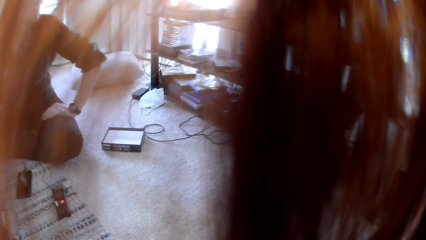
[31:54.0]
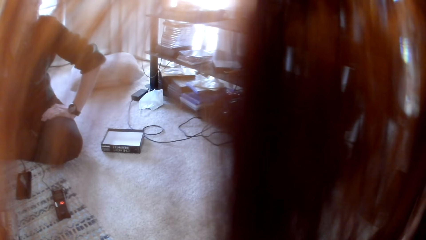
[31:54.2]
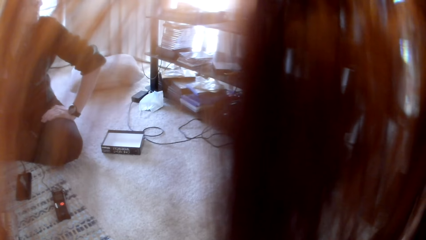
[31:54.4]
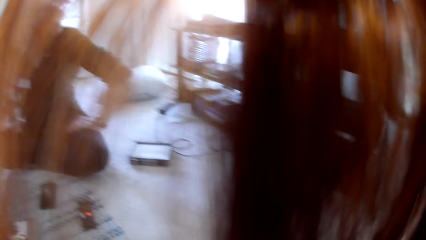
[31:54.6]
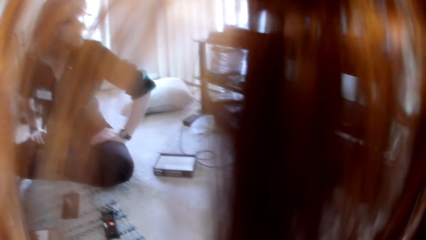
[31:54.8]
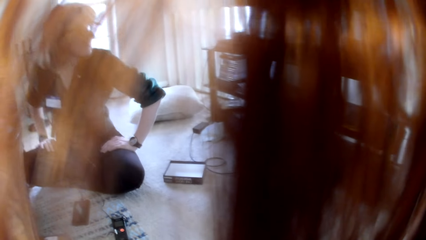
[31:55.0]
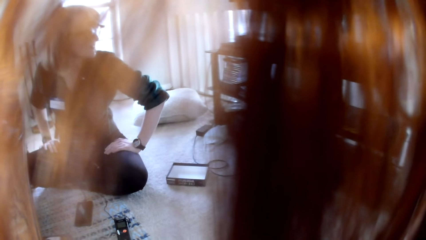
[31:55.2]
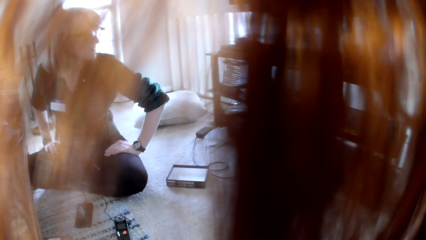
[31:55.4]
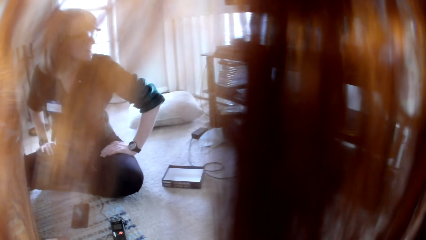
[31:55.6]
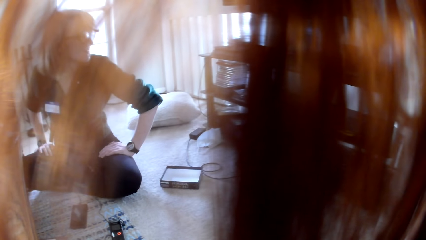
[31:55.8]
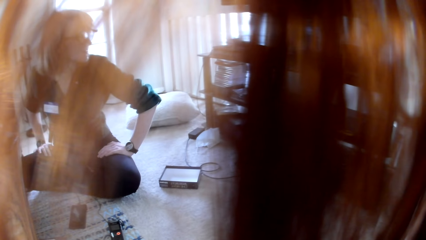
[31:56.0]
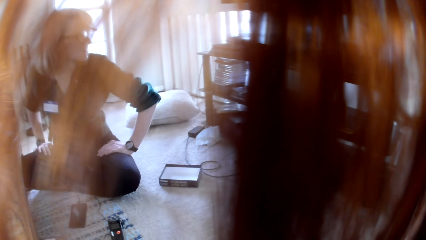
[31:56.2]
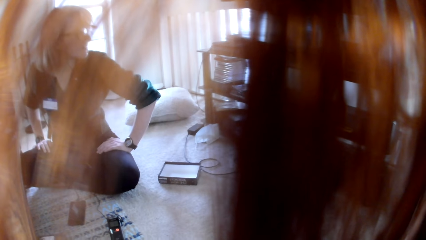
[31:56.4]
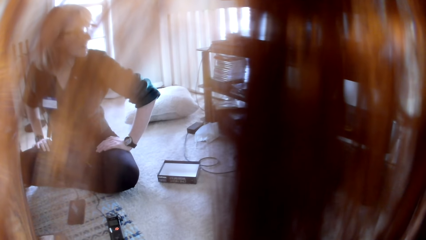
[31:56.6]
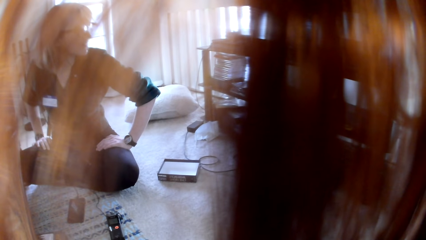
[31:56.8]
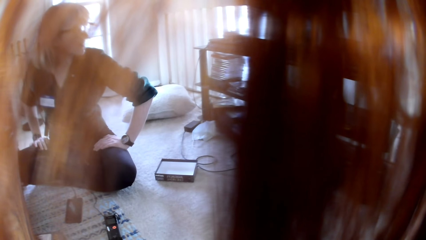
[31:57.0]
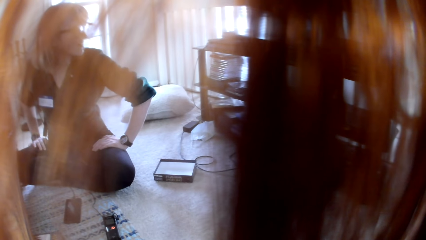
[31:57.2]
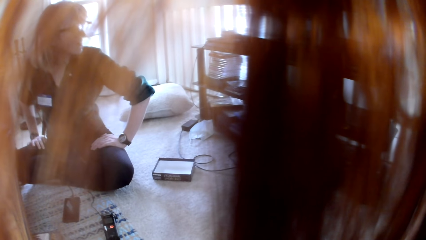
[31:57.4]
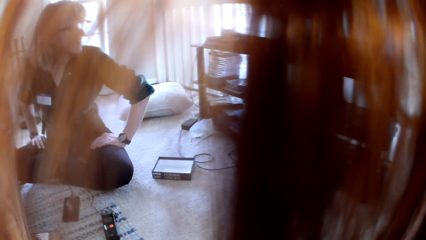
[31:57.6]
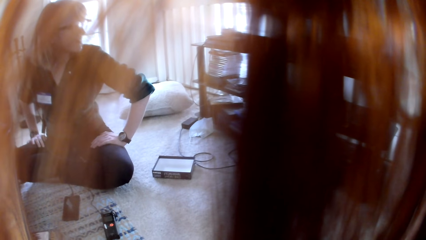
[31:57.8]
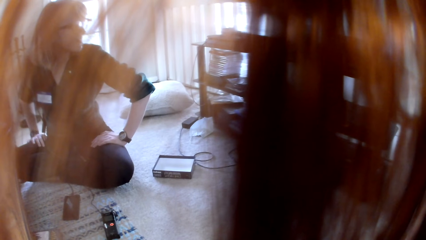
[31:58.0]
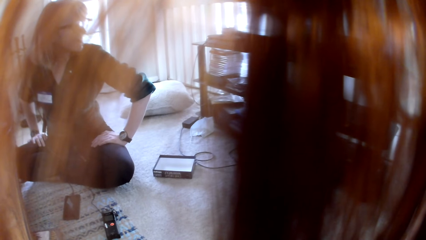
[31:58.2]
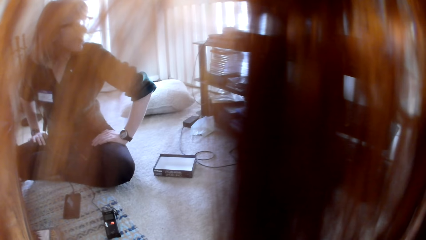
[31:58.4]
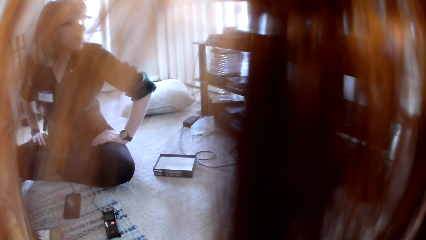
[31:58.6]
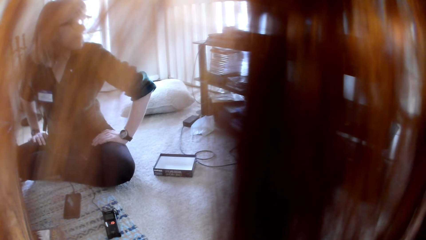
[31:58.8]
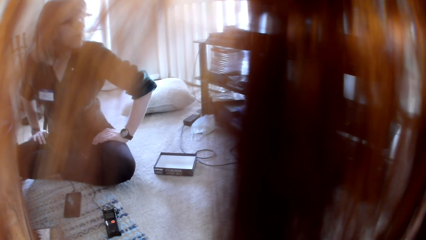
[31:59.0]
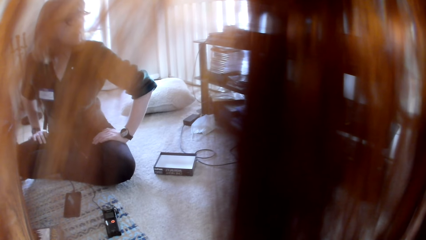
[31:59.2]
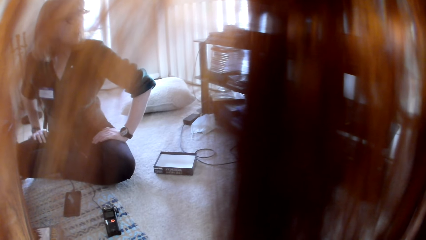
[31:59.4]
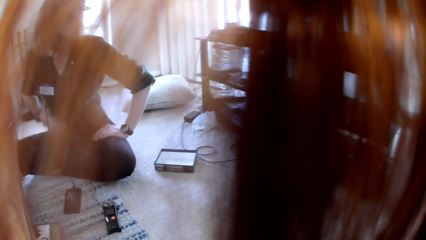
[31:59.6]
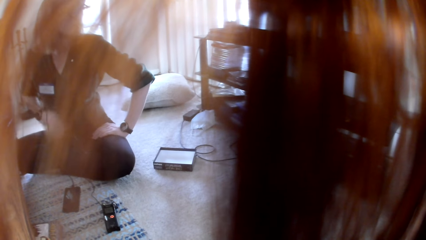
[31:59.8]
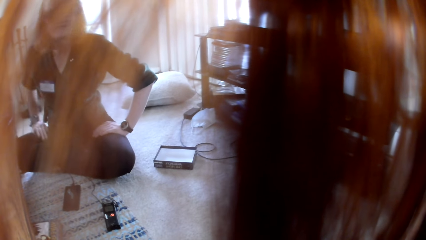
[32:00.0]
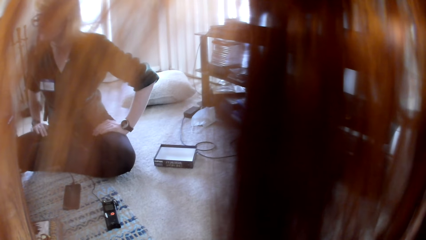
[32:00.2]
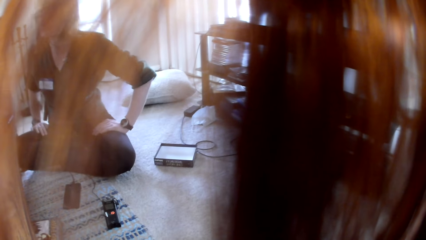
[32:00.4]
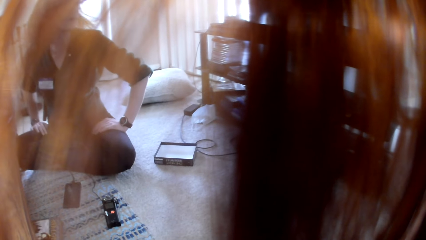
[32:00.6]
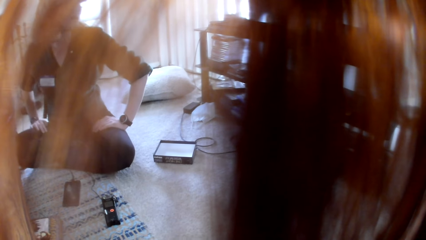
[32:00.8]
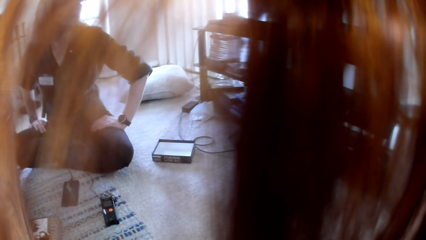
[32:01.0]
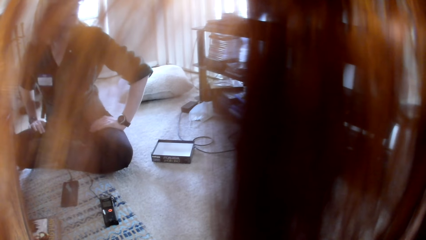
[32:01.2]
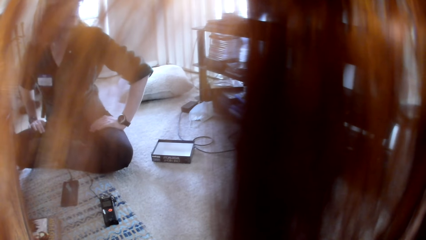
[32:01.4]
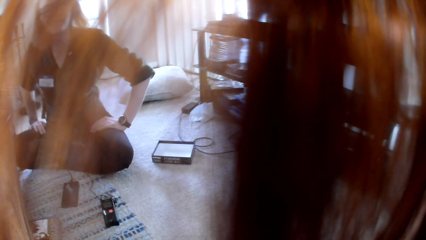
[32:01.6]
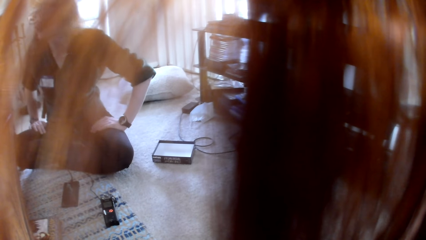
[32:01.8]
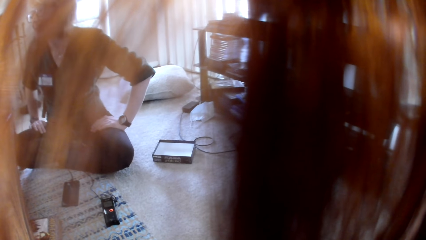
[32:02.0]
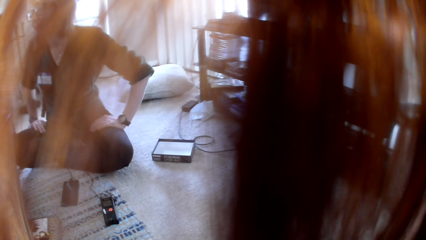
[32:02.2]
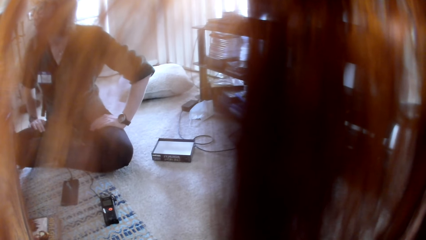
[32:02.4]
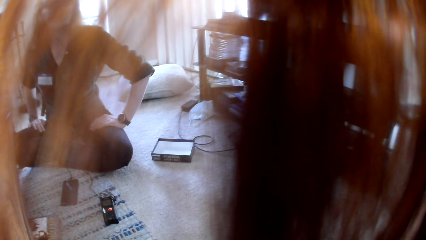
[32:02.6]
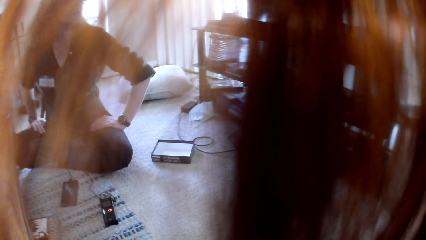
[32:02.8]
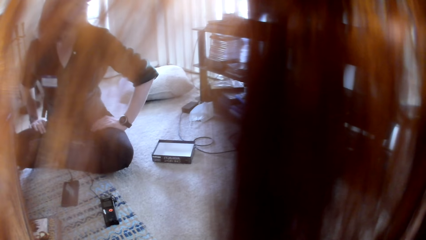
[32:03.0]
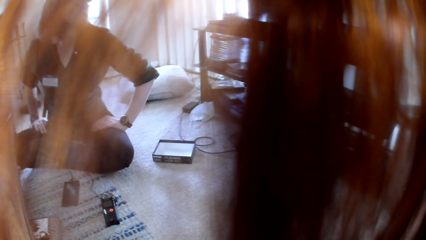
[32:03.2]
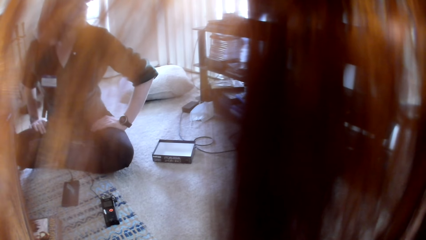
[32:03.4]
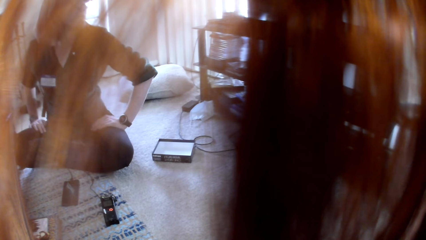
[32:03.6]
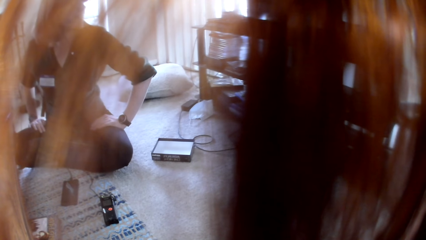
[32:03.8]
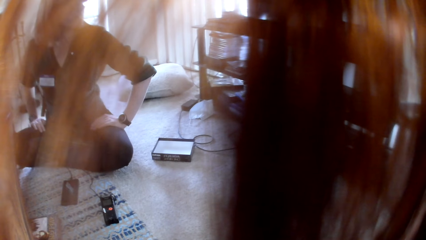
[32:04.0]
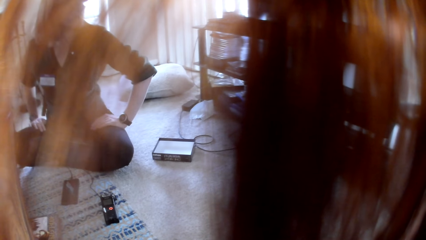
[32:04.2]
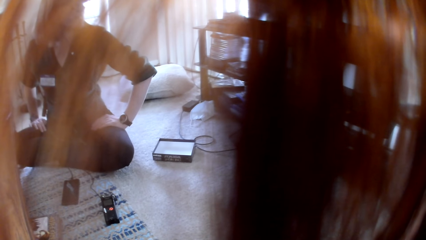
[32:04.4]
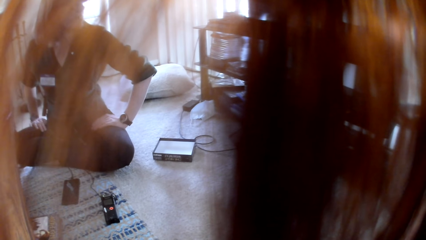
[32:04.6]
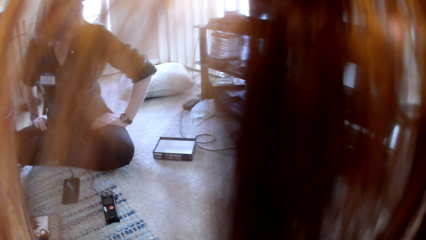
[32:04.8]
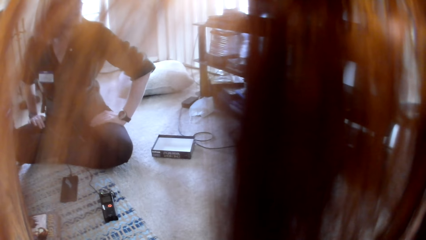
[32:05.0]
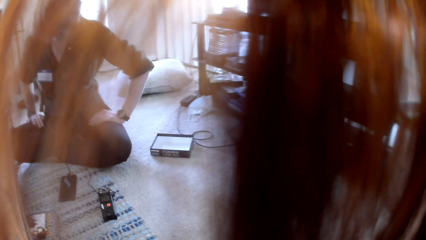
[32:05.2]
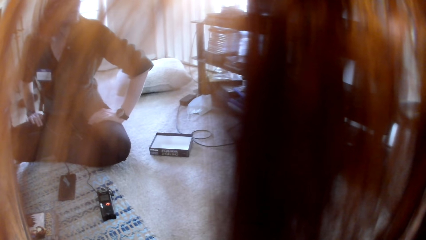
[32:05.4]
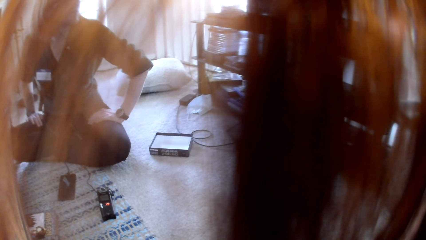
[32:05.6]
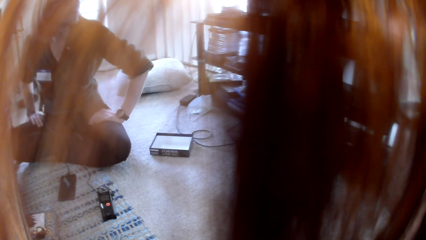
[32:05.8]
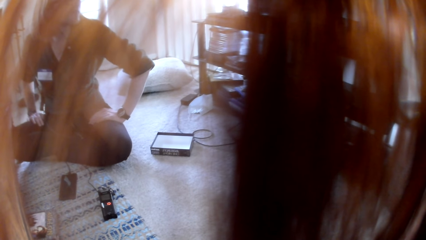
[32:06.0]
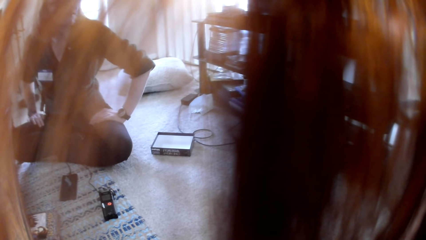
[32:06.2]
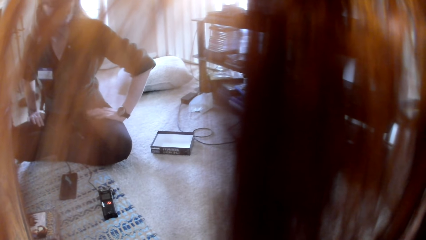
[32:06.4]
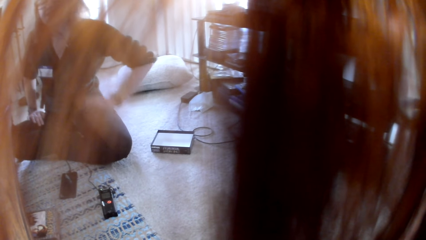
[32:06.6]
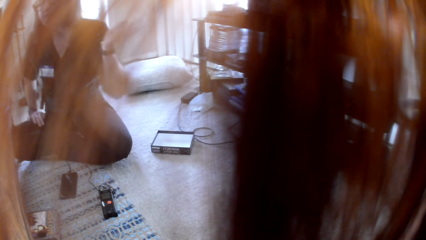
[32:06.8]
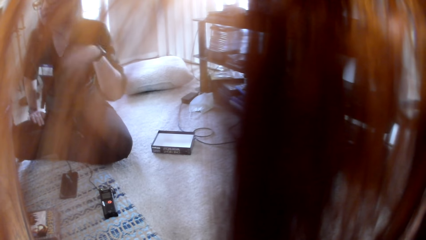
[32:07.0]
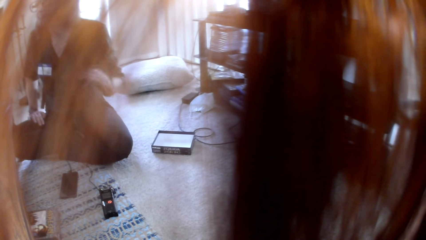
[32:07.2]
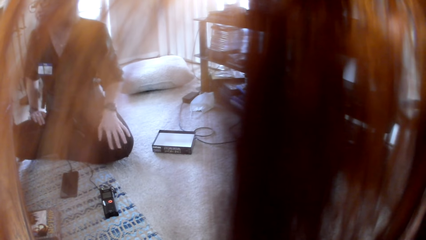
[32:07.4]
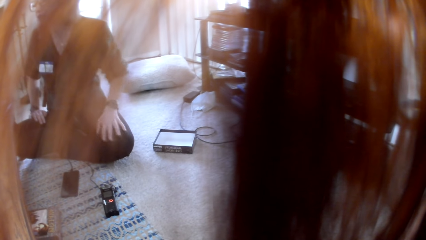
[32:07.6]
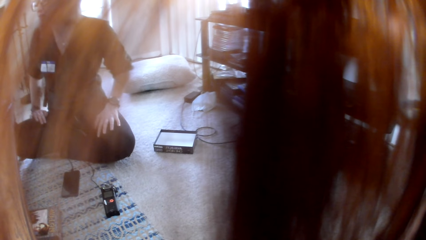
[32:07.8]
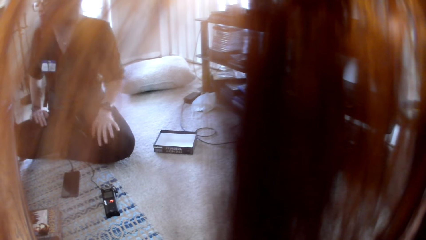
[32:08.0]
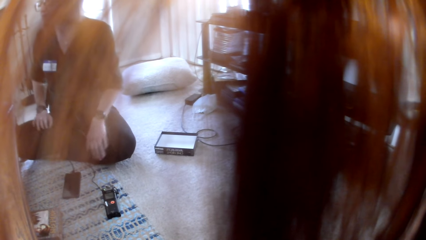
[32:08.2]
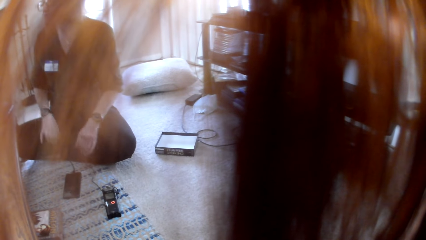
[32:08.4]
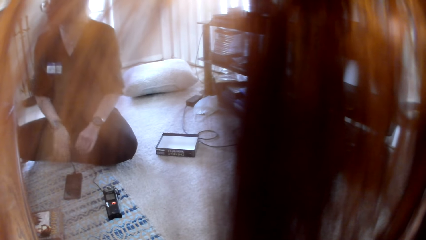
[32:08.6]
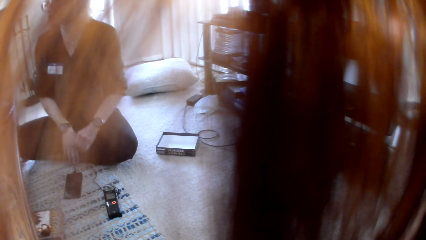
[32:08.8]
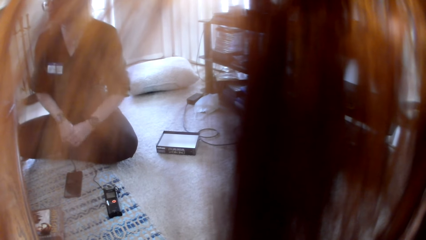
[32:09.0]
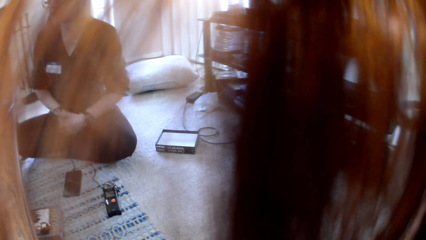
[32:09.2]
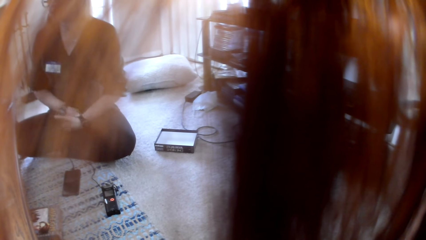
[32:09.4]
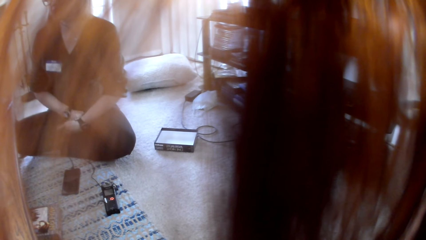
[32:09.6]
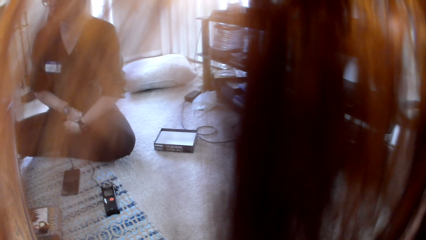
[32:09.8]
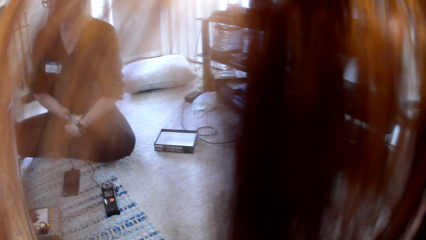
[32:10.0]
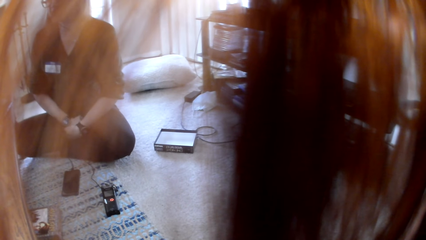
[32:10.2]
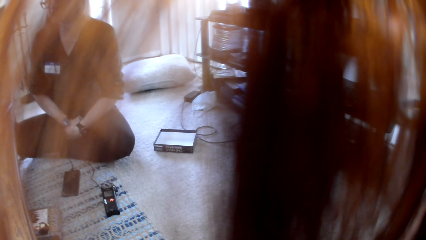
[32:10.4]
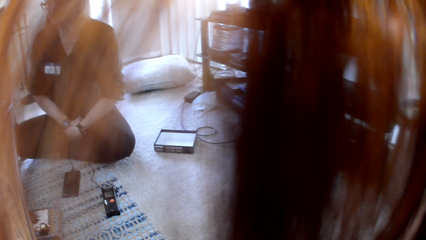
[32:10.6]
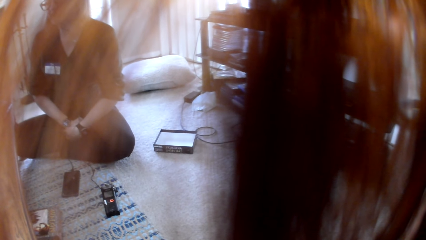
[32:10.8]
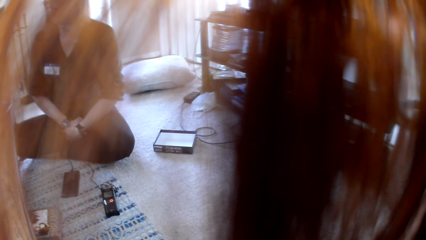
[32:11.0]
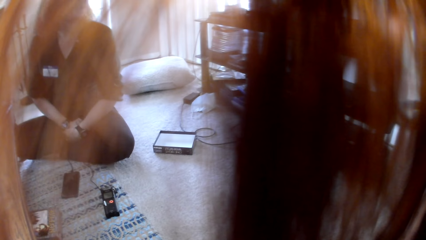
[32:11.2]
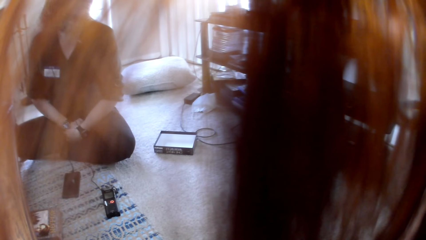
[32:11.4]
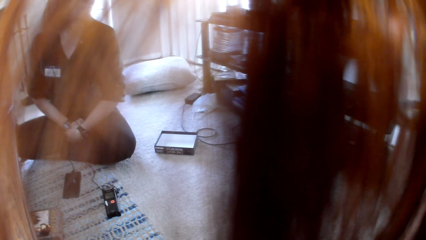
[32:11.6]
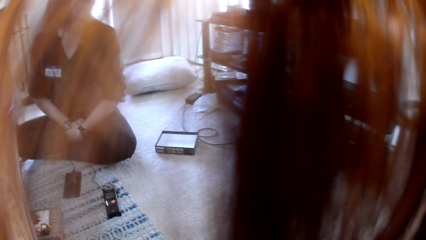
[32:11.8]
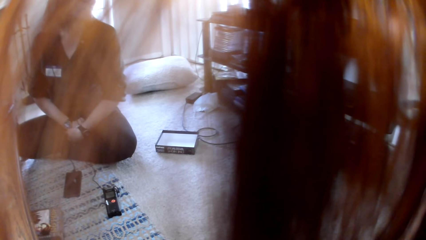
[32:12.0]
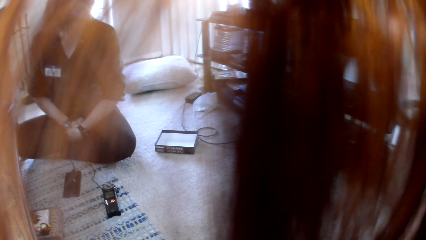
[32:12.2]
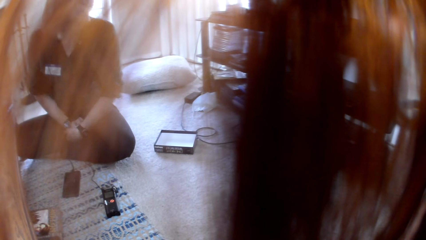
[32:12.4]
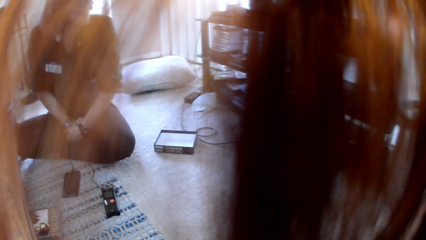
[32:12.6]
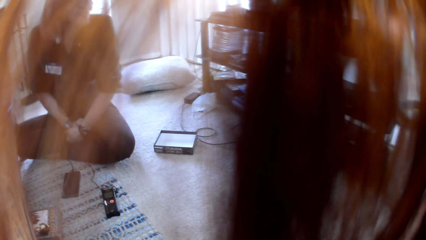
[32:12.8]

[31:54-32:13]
A woman talks to the colleagues. The camera wearer stares at the woman. The woman moves her hand.
